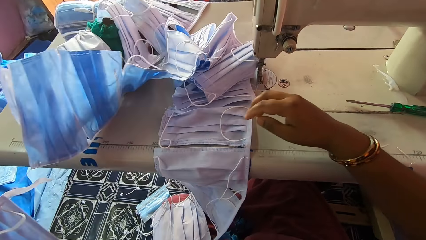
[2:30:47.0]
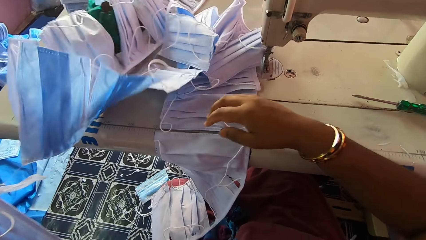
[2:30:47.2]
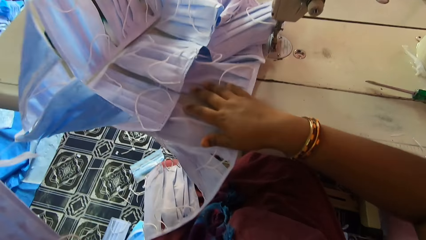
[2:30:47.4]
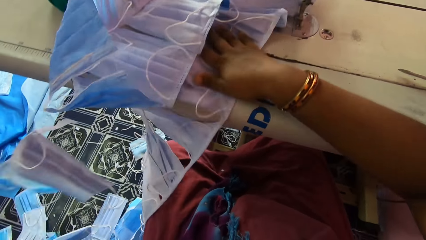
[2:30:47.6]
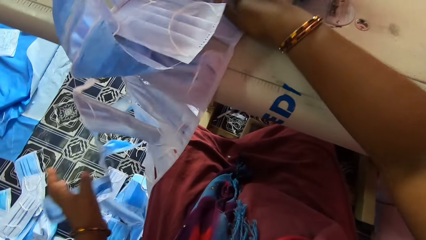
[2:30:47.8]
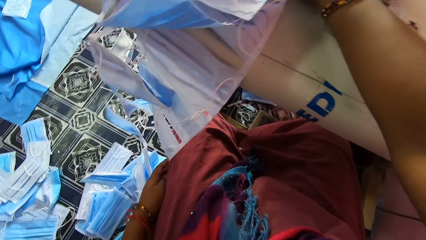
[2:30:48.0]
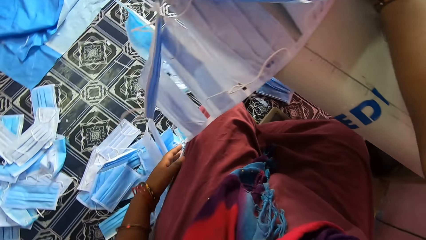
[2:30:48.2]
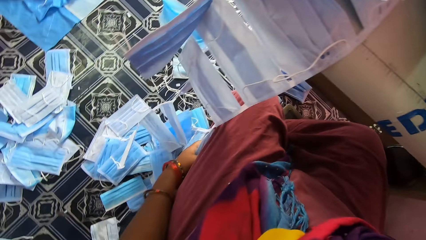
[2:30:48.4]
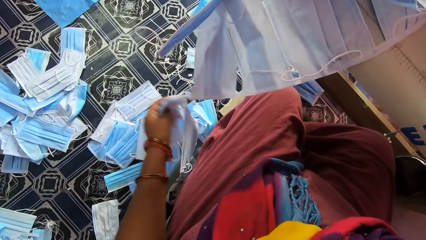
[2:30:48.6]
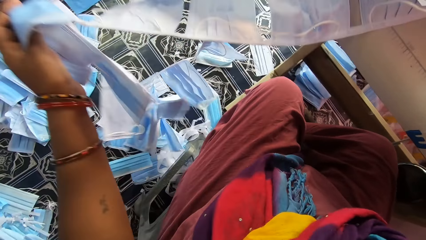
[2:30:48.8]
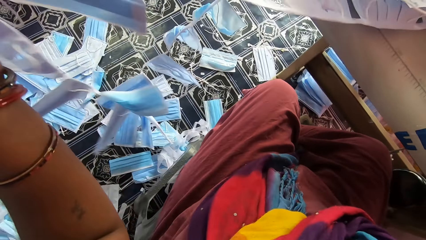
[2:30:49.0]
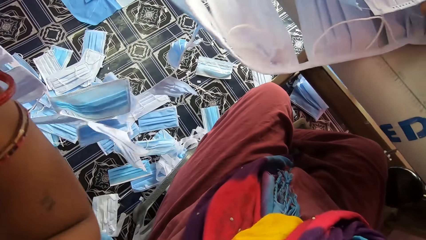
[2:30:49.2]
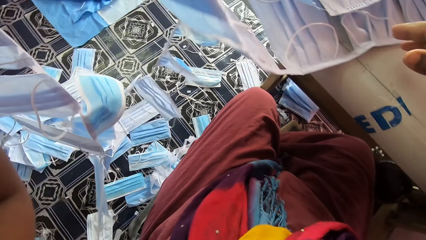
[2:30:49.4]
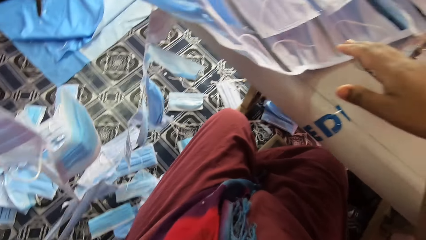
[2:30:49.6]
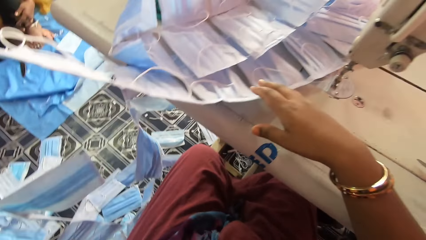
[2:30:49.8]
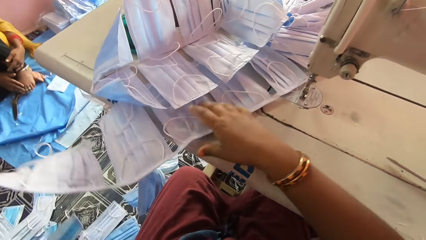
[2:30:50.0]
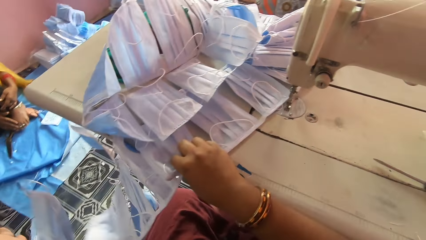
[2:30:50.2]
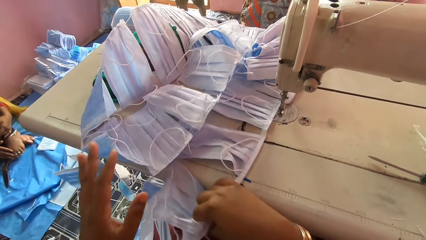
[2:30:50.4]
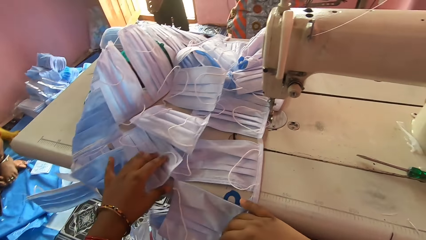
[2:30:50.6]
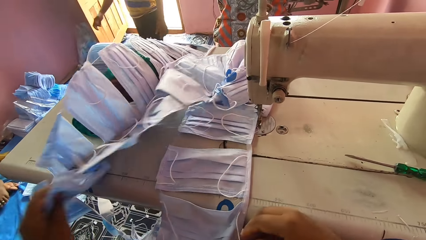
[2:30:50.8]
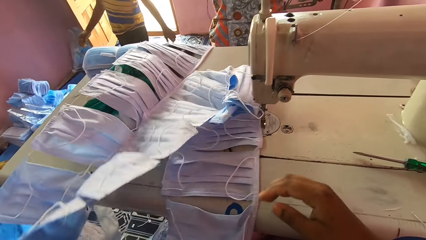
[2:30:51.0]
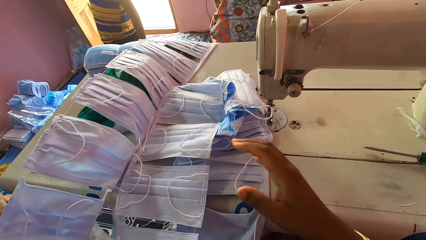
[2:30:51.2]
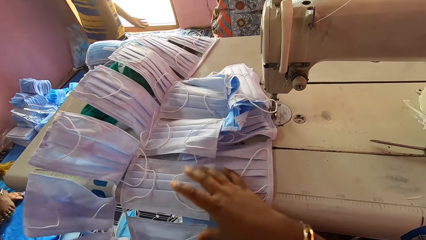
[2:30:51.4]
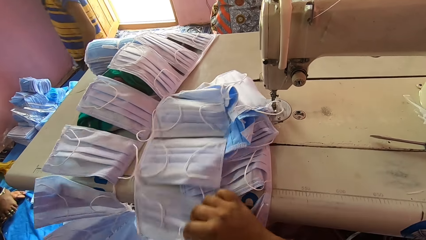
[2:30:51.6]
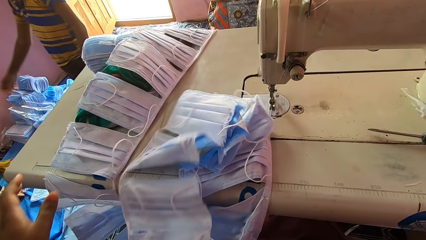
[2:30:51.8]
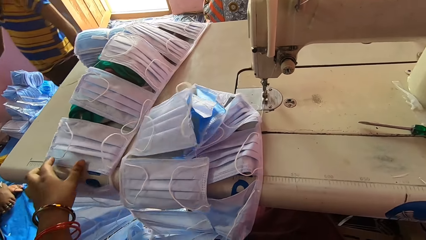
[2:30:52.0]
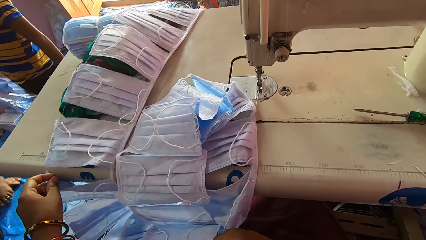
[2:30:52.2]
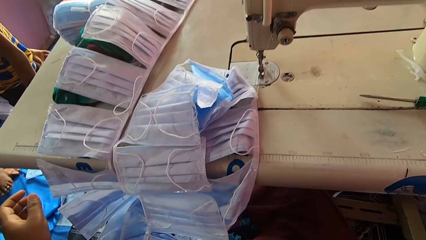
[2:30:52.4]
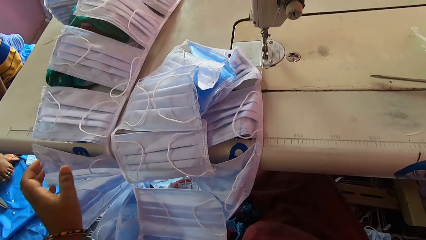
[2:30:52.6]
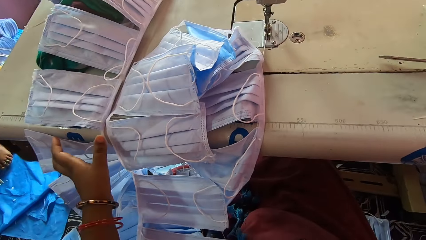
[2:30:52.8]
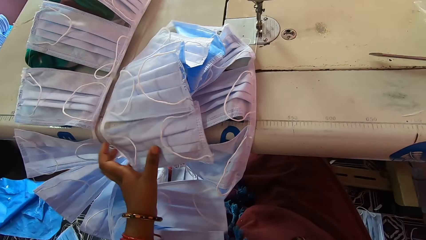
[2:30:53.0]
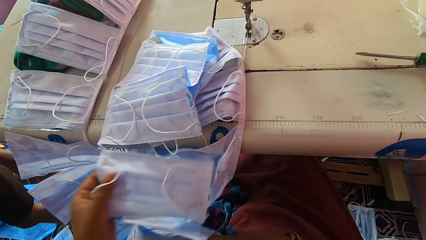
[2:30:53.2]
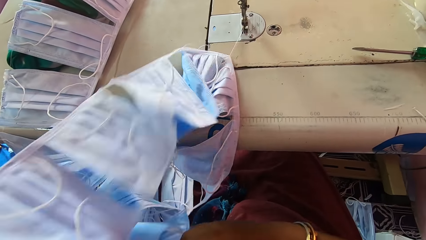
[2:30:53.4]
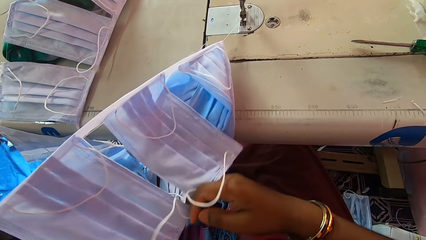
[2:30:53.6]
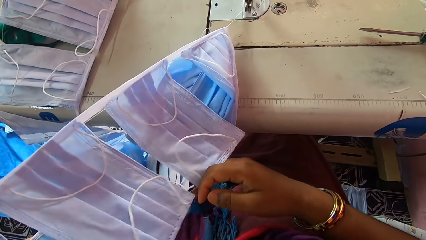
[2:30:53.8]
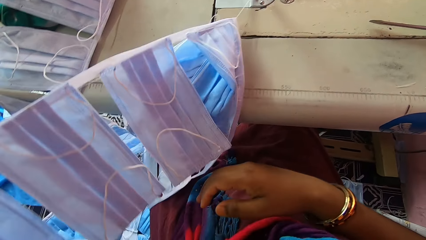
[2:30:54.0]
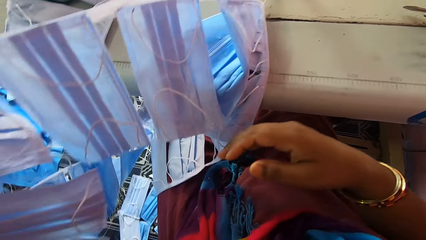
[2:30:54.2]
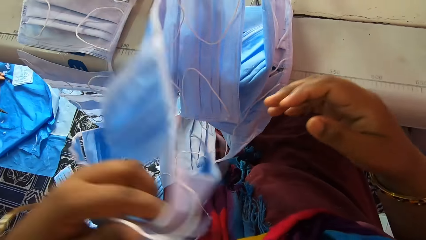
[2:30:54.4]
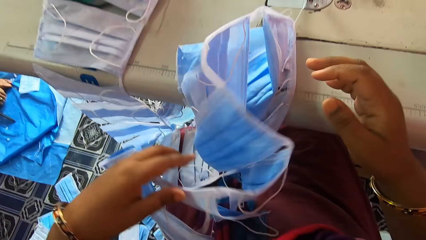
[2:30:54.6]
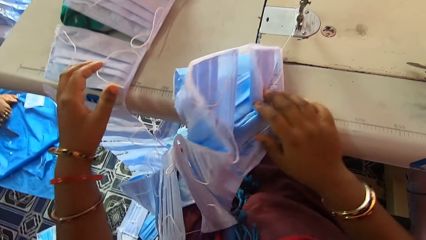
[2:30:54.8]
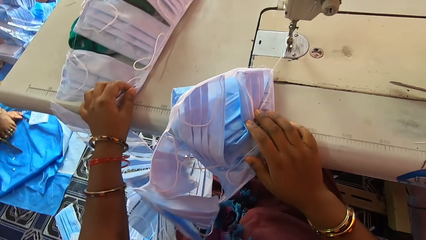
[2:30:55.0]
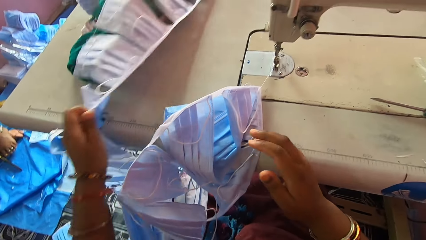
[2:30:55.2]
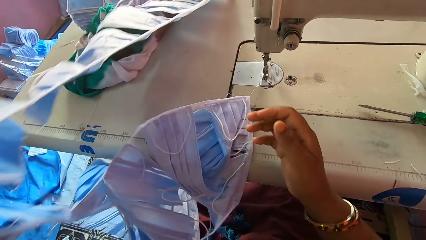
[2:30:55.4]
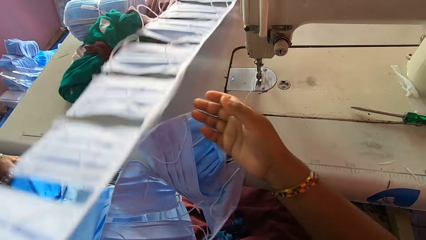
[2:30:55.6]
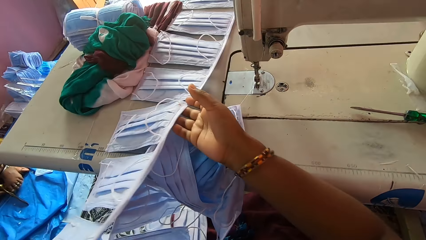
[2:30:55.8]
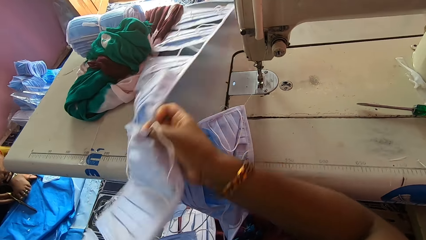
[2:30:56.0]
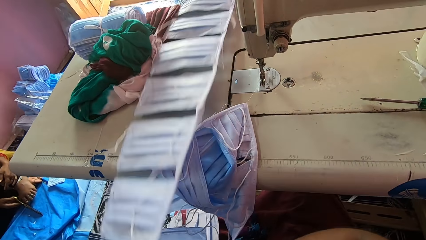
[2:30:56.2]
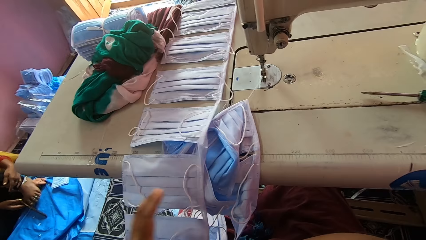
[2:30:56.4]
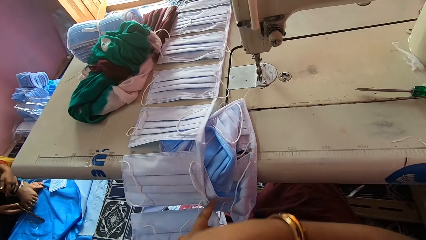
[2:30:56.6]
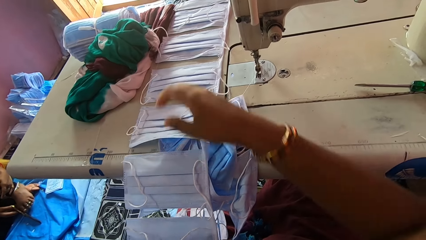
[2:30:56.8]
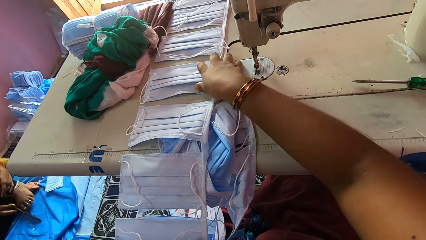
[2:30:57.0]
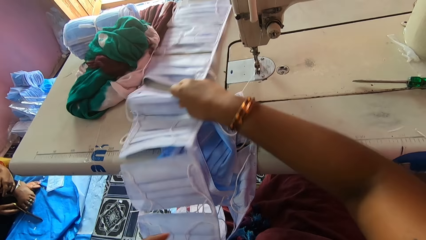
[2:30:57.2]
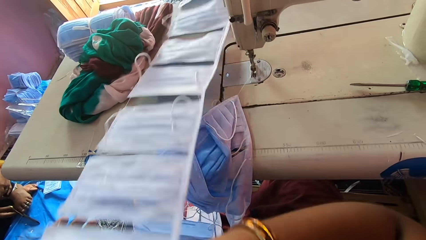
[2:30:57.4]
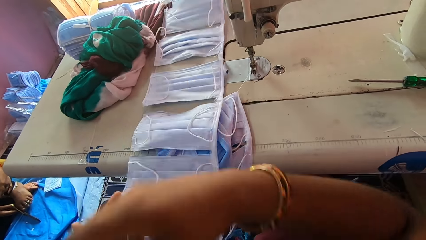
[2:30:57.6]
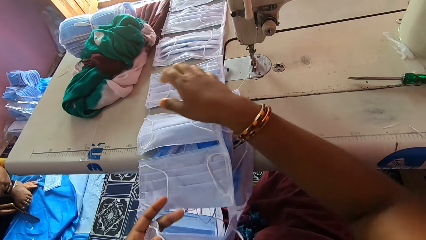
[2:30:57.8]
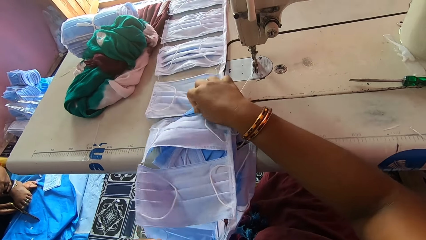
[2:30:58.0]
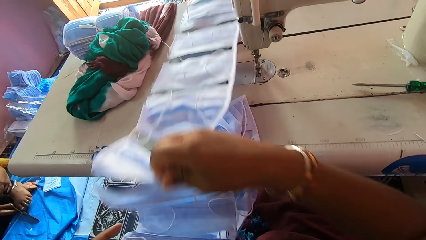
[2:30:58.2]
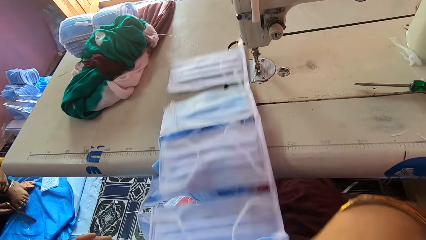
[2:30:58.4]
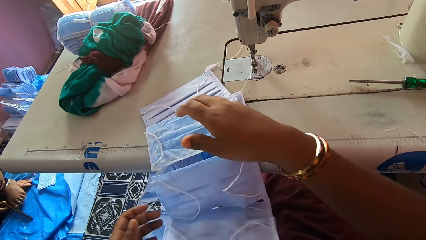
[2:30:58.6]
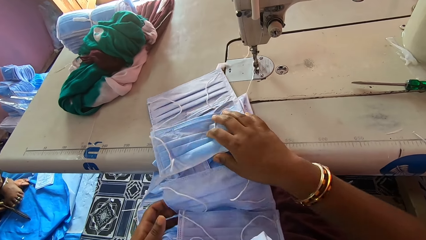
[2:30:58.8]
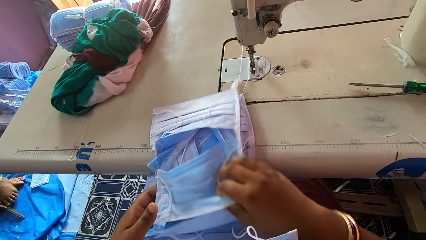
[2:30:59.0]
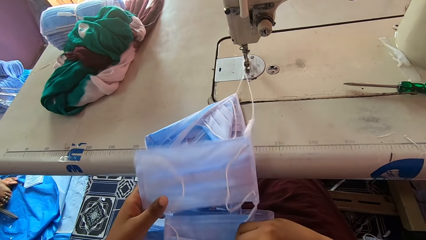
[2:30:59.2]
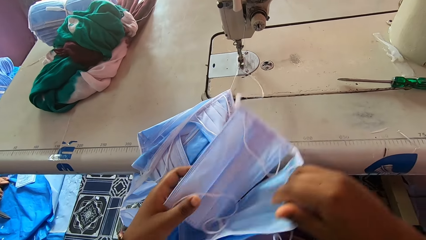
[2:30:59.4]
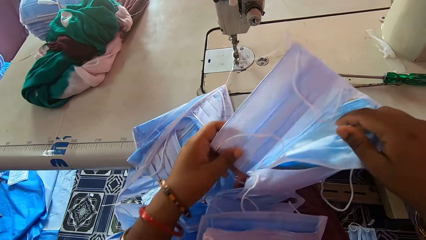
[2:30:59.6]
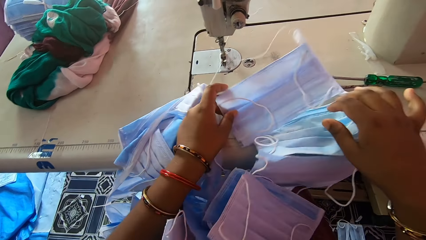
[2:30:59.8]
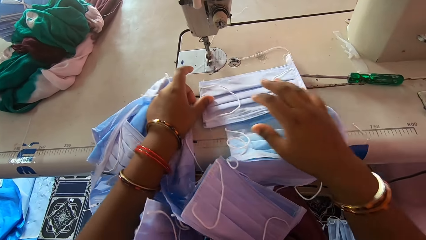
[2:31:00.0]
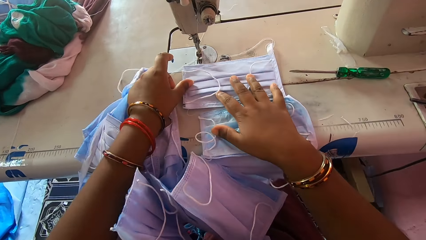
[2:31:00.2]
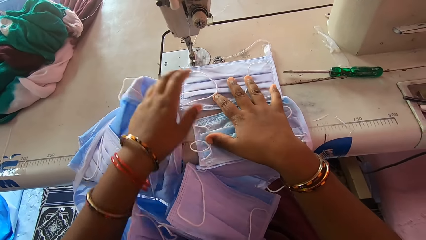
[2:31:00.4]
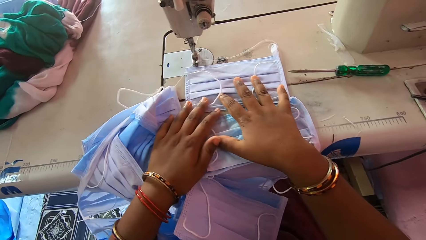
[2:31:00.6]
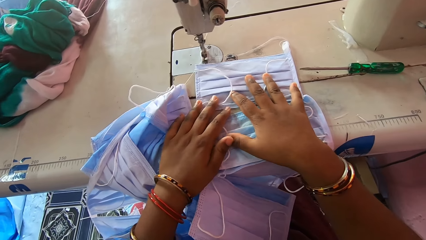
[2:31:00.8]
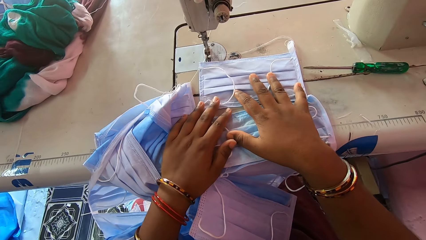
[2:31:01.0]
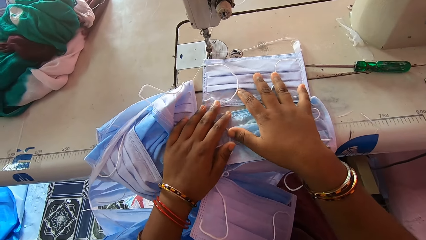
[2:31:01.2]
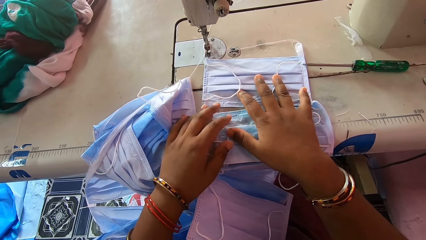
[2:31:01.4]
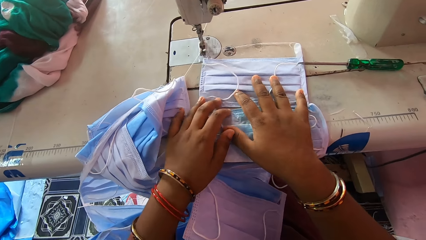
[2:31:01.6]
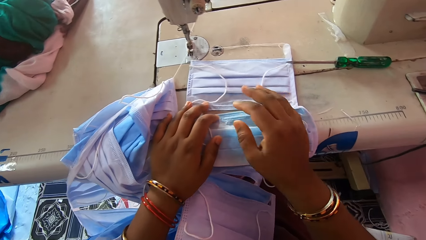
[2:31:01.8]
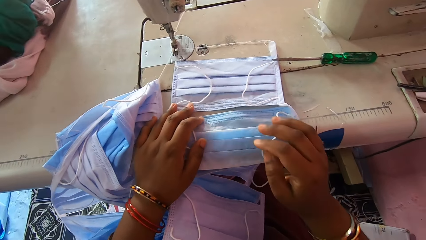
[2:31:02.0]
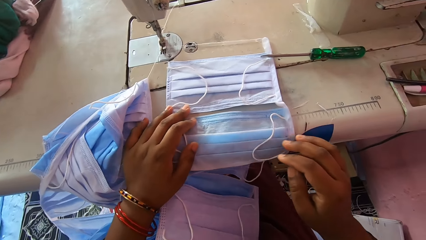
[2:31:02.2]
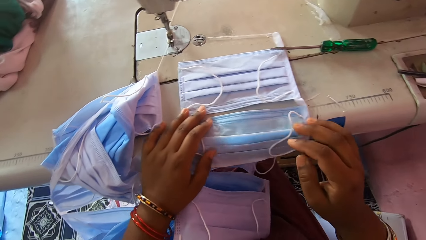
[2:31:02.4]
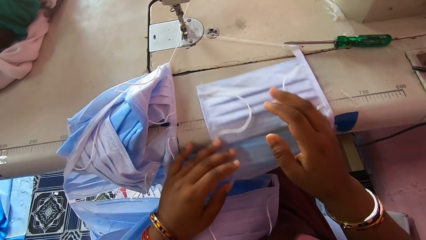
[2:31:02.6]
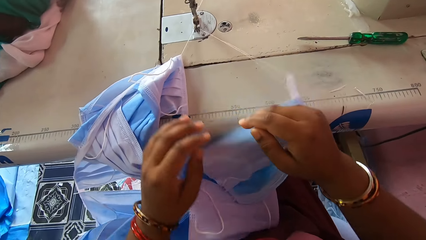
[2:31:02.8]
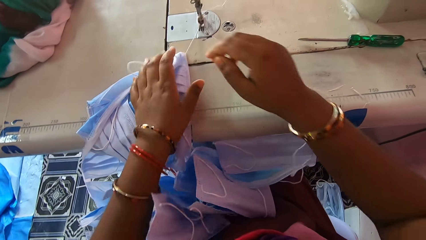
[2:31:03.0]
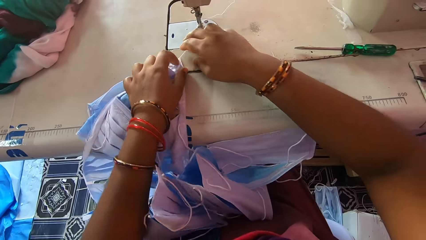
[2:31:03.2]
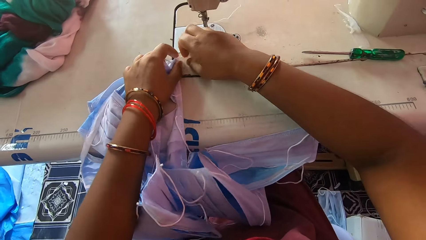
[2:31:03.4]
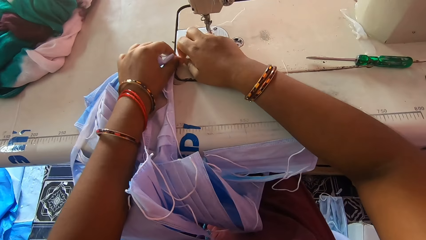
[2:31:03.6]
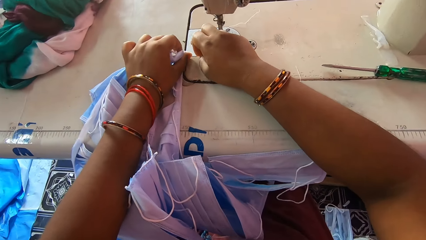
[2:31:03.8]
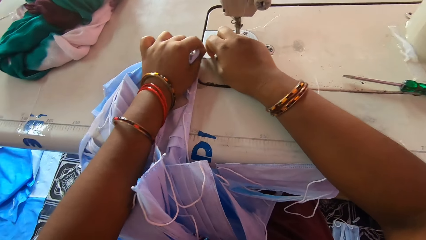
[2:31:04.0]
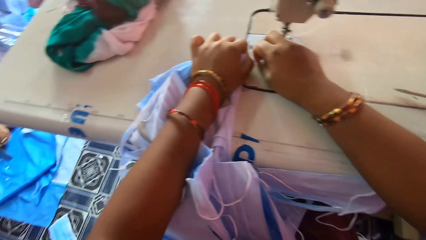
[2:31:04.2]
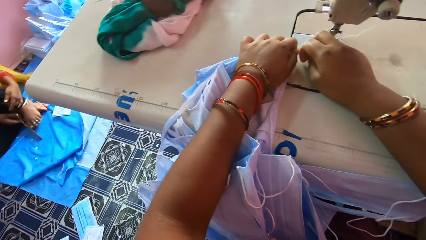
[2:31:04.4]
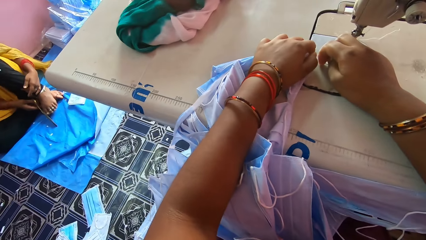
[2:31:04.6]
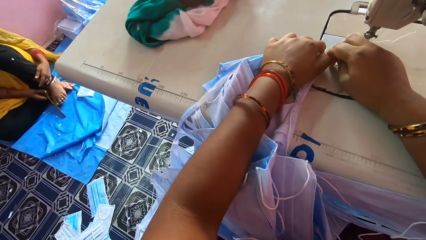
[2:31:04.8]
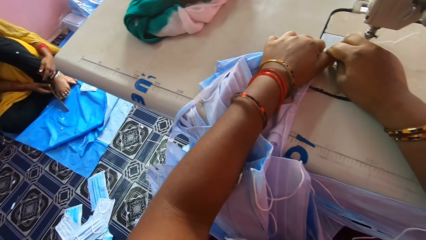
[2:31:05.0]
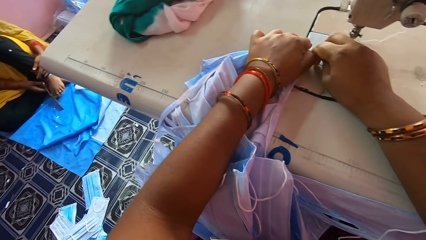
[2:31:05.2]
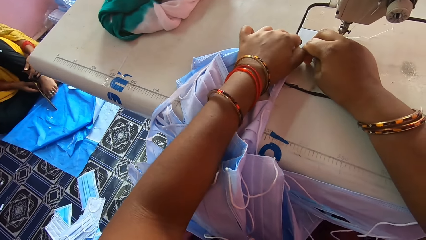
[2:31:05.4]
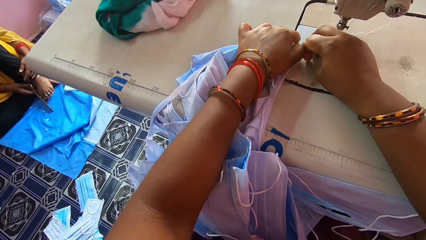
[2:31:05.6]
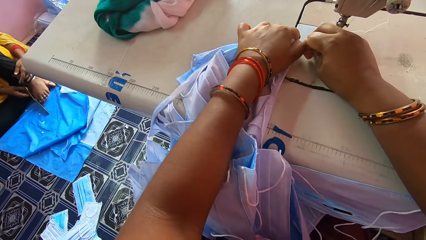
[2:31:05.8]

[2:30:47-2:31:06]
The camera wearer smoothens a face mask. She cuts the machine thread from the nose masks with her hands.
